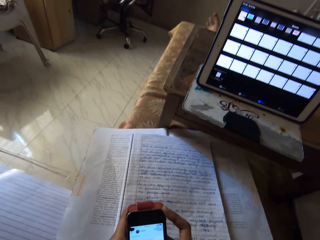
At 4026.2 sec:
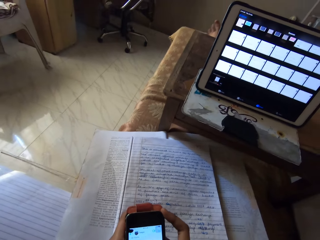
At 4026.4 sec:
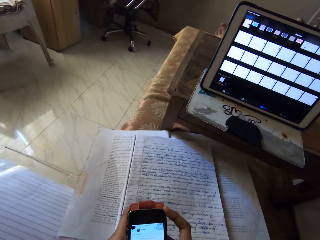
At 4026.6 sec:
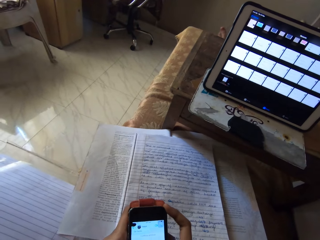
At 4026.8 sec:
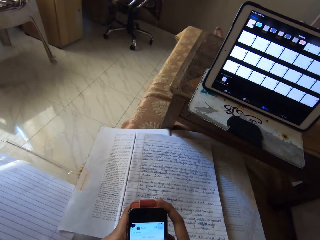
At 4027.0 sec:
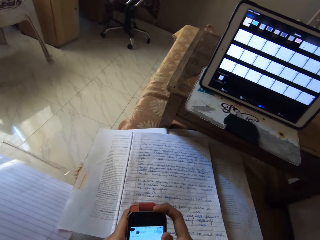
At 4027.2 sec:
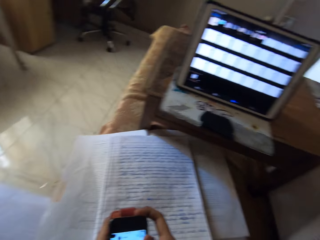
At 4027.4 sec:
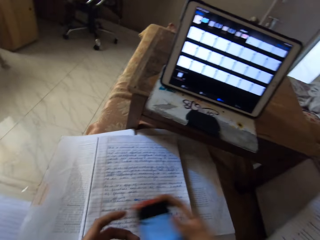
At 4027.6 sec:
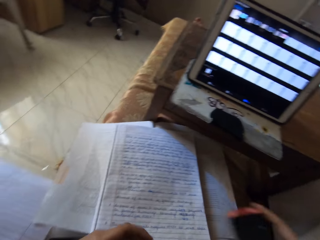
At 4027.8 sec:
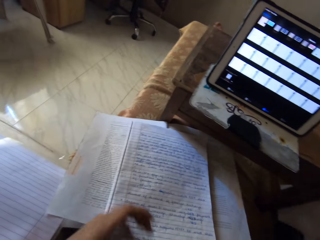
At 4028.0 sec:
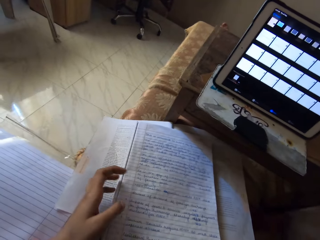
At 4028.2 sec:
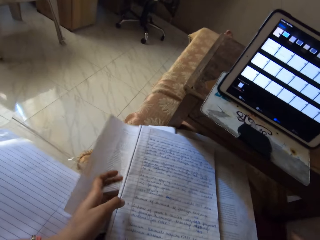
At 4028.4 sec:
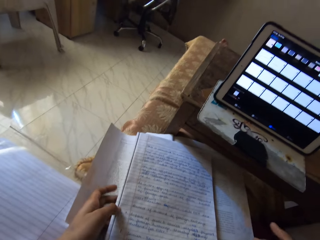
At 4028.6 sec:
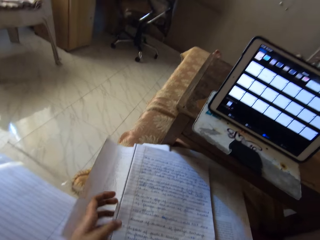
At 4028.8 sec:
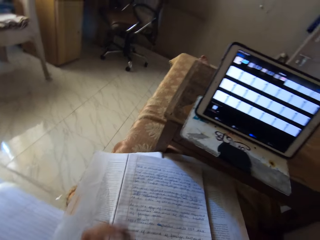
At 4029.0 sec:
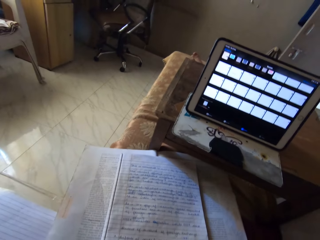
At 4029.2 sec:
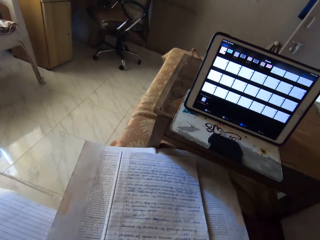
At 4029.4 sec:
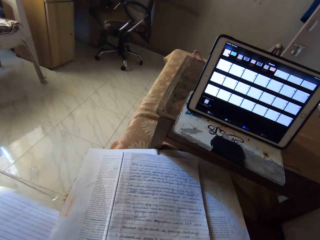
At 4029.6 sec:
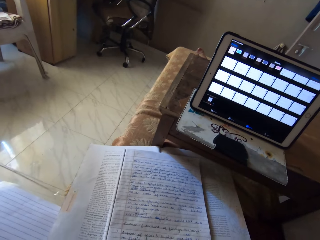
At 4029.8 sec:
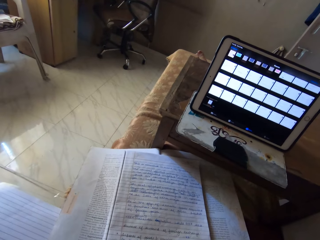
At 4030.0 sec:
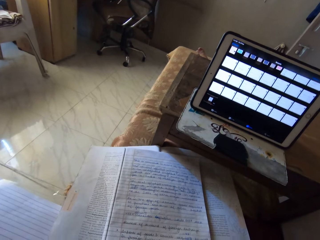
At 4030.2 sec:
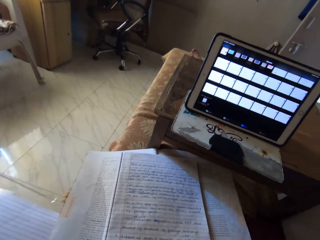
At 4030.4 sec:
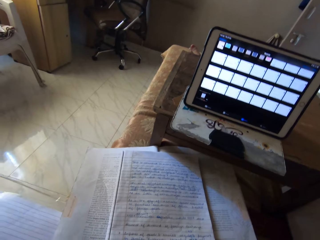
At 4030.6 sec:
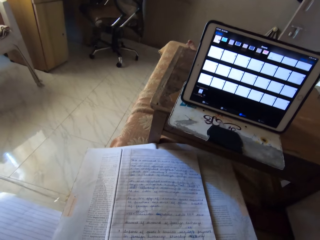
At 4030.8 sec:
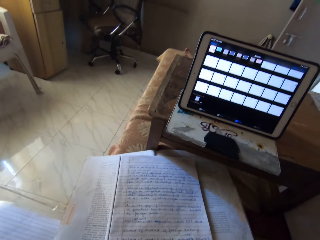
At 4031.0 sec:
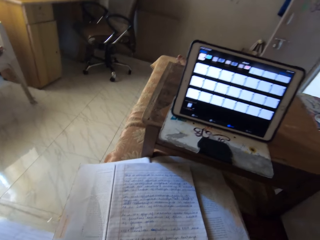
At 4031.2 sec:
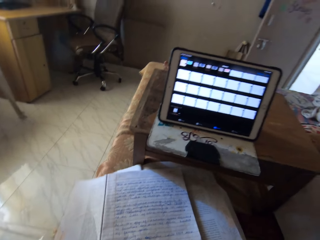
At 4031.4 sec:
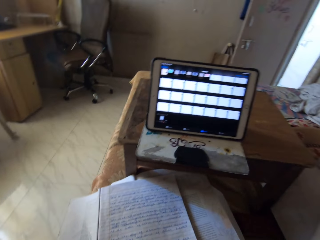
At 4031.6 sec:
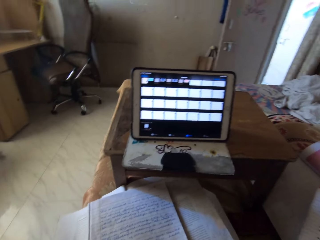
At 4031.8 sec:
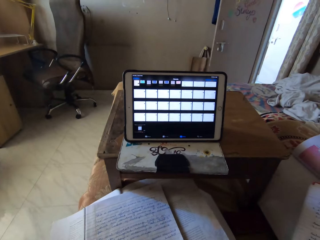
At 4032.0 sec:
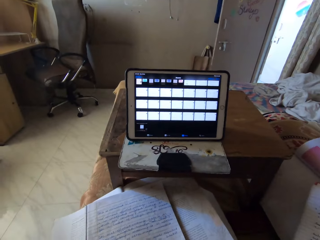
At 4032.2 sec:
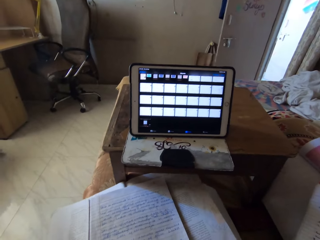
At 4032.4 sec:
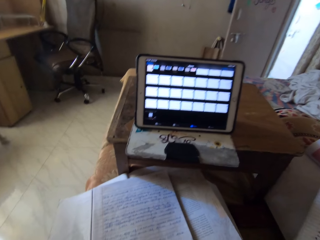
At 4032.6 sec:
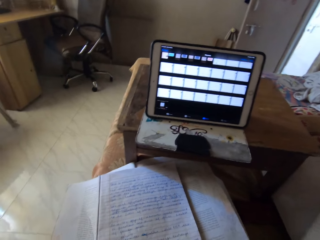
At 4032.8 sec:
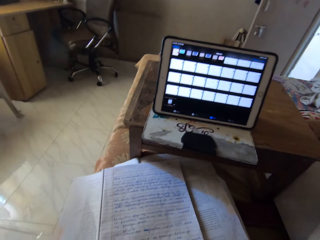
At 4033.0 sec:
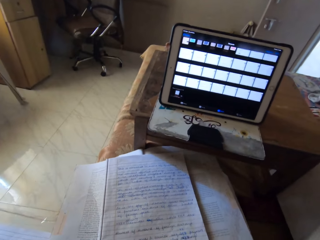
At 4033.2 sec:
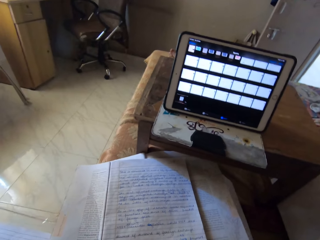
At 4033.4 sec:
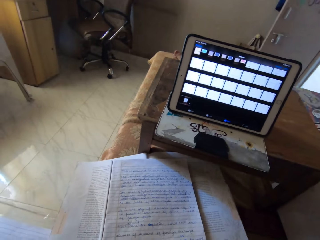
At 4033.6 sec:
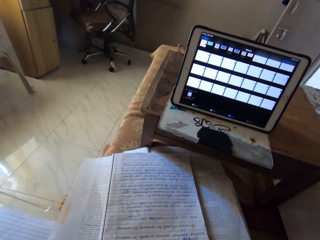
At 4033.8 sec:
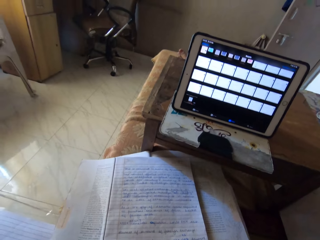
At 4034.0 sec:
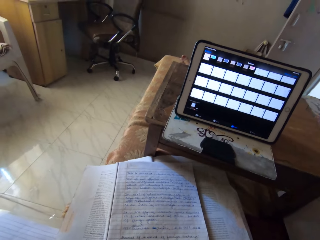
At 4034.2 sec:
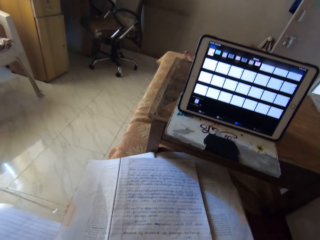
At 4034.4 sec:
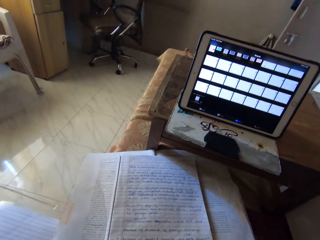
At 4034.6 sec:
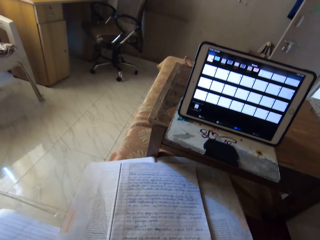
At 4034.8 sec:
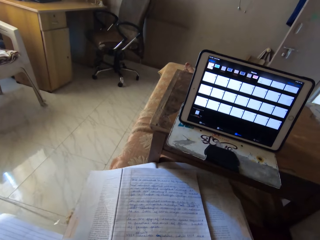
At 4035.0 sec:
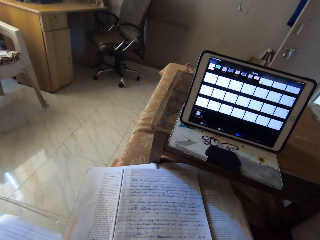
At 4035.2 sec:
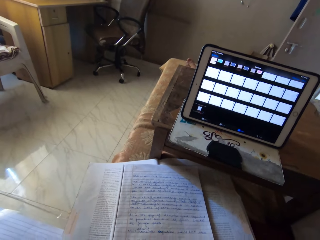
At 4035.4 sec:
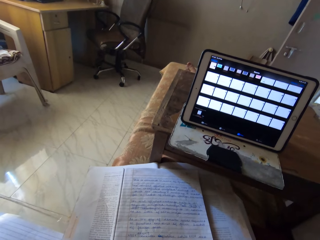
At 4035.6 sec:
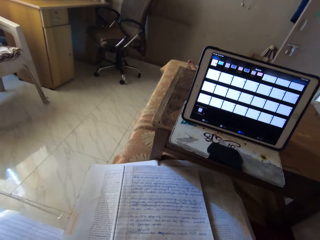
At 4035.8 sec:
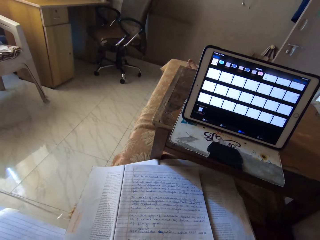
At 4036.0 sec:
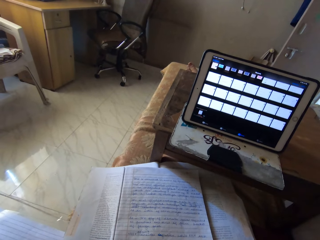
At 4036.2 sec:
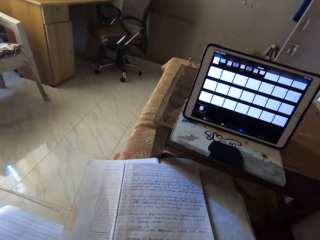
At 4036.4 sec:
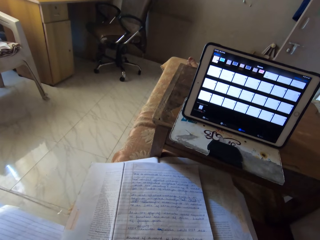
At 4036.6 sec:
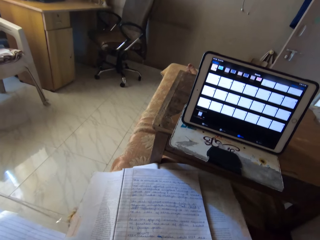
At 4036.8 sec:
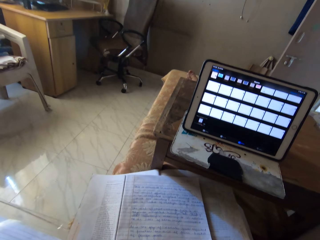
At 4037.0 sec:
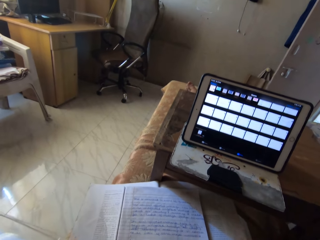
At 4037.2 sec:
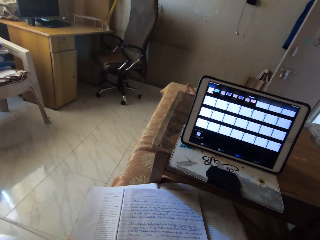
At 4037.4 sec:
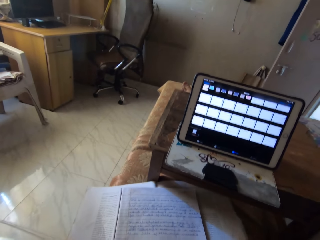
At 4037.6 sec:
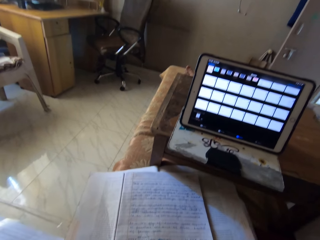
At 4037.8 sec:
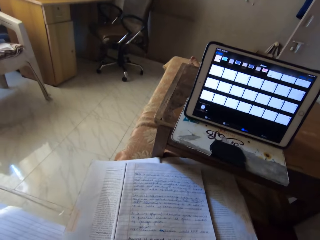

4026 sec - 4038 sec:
The camera wearer looks at the tablet. They put the mobile phone on the bed. They hold the book and read the book.

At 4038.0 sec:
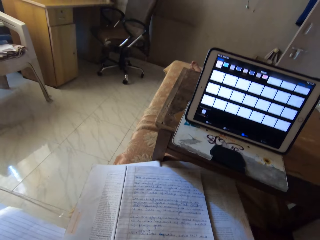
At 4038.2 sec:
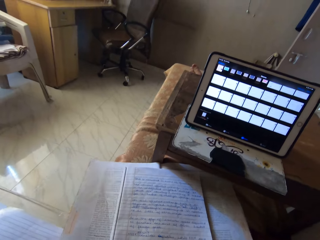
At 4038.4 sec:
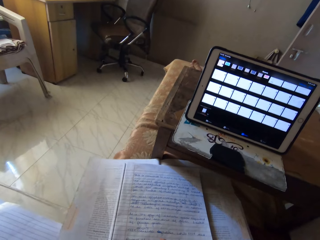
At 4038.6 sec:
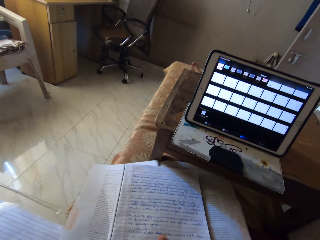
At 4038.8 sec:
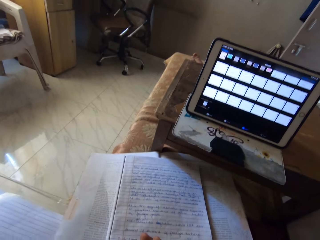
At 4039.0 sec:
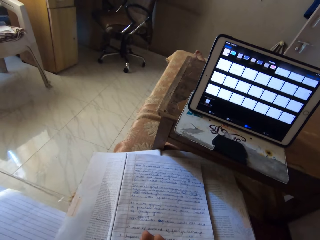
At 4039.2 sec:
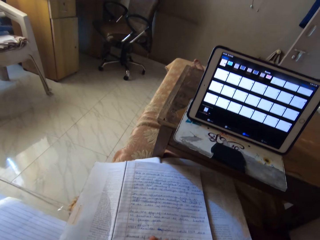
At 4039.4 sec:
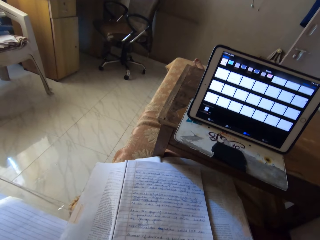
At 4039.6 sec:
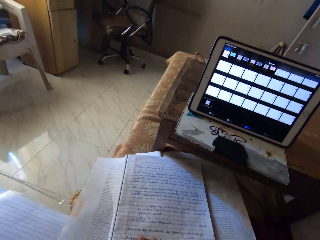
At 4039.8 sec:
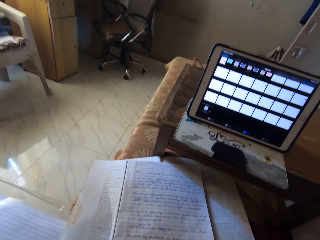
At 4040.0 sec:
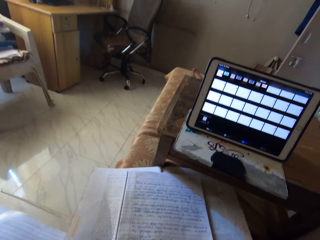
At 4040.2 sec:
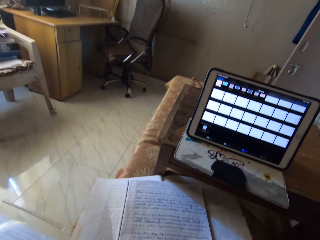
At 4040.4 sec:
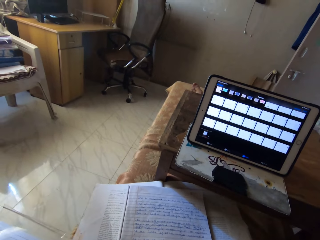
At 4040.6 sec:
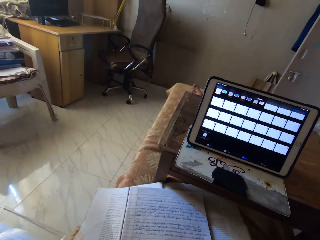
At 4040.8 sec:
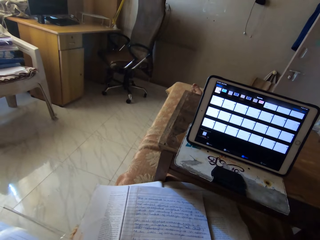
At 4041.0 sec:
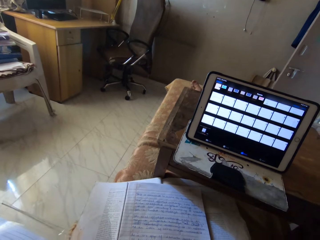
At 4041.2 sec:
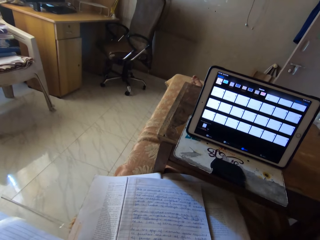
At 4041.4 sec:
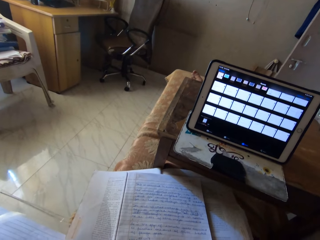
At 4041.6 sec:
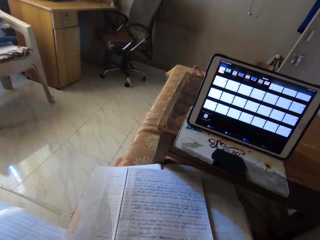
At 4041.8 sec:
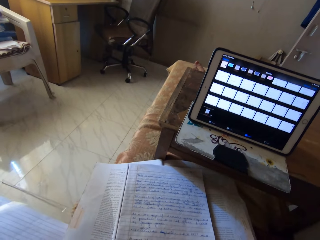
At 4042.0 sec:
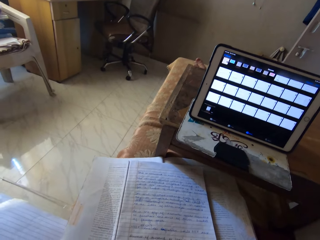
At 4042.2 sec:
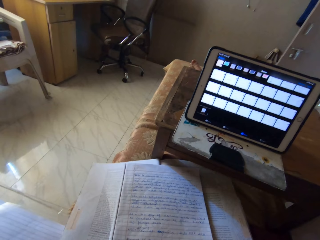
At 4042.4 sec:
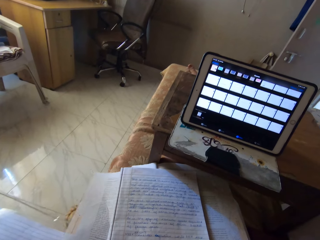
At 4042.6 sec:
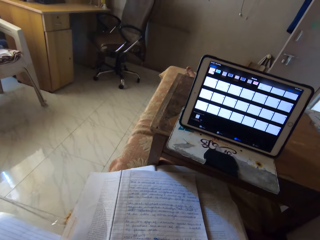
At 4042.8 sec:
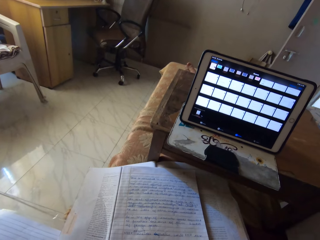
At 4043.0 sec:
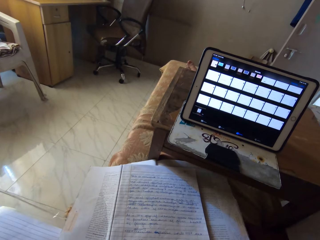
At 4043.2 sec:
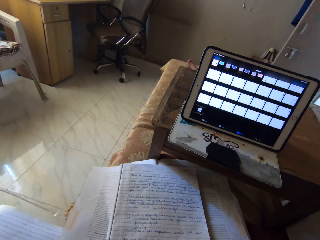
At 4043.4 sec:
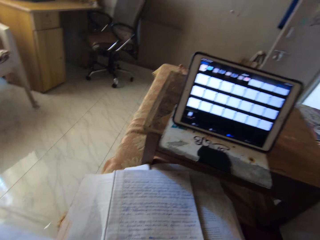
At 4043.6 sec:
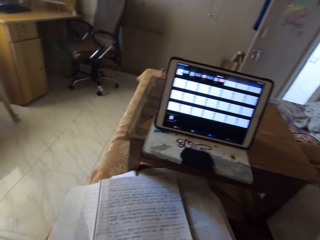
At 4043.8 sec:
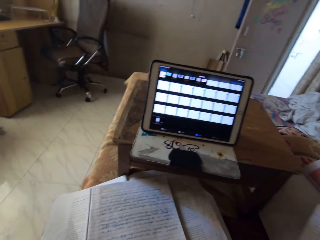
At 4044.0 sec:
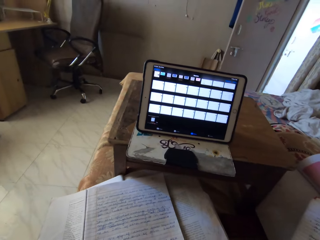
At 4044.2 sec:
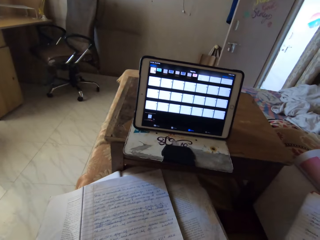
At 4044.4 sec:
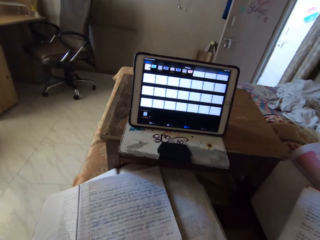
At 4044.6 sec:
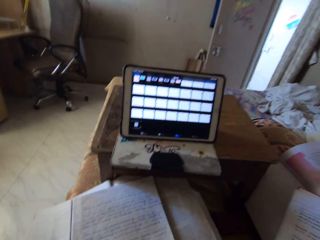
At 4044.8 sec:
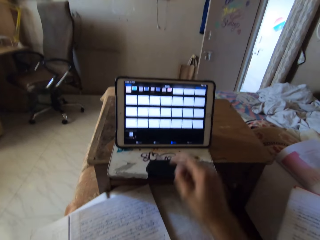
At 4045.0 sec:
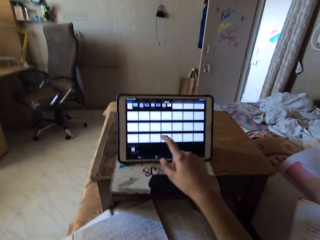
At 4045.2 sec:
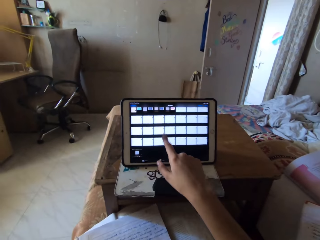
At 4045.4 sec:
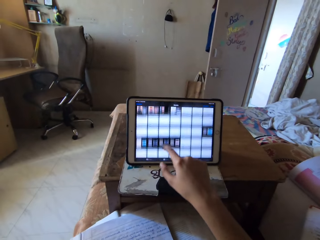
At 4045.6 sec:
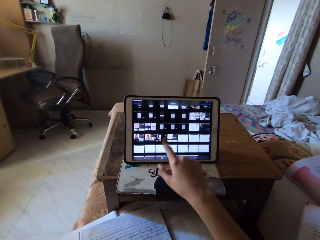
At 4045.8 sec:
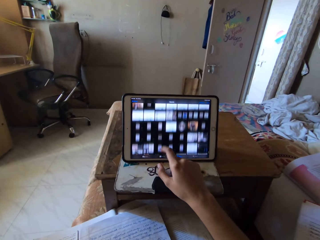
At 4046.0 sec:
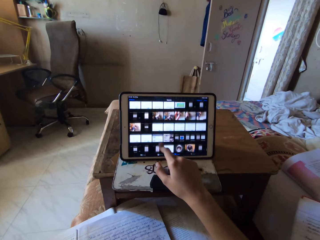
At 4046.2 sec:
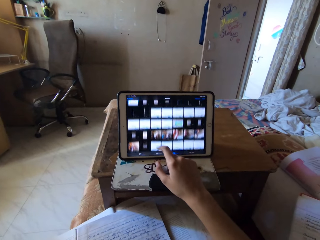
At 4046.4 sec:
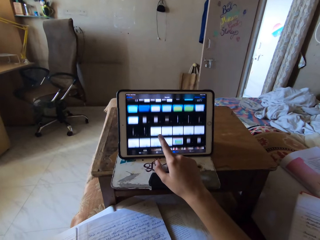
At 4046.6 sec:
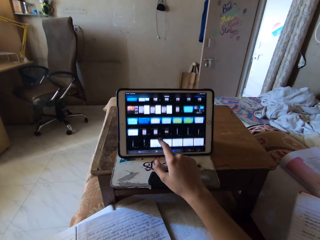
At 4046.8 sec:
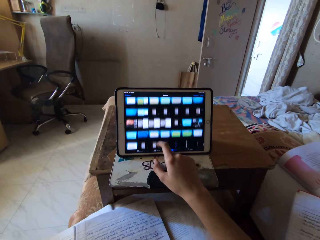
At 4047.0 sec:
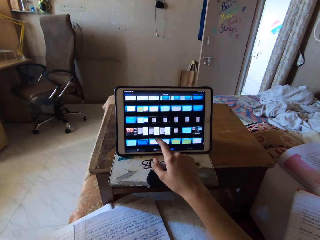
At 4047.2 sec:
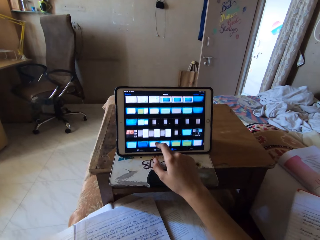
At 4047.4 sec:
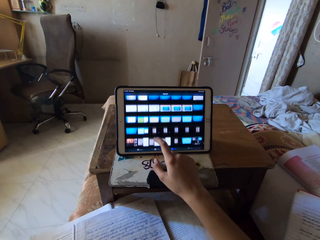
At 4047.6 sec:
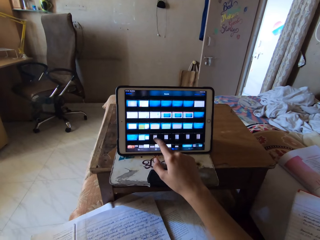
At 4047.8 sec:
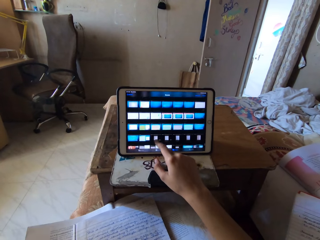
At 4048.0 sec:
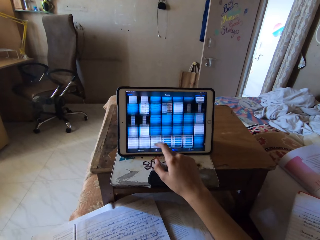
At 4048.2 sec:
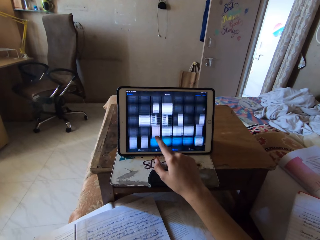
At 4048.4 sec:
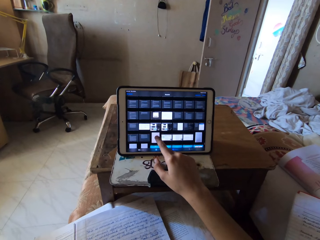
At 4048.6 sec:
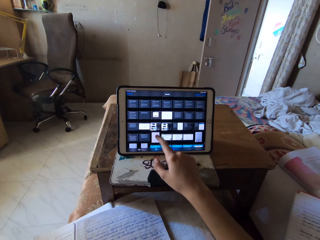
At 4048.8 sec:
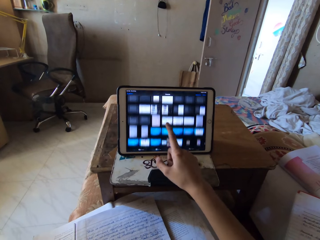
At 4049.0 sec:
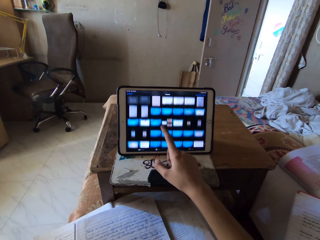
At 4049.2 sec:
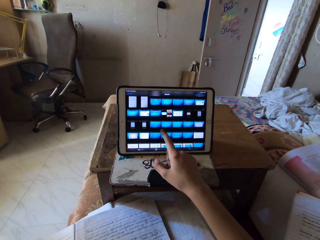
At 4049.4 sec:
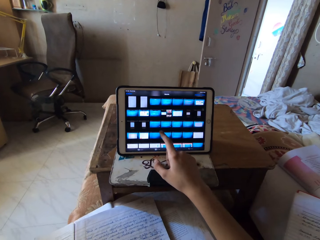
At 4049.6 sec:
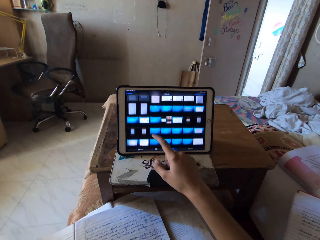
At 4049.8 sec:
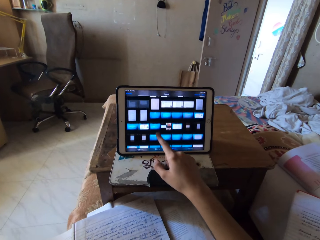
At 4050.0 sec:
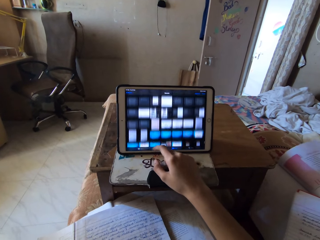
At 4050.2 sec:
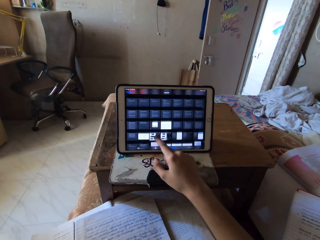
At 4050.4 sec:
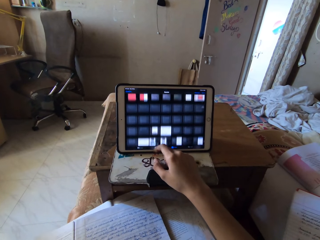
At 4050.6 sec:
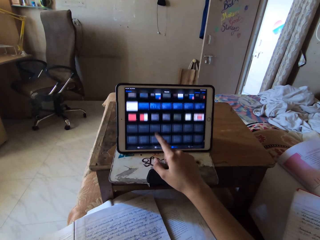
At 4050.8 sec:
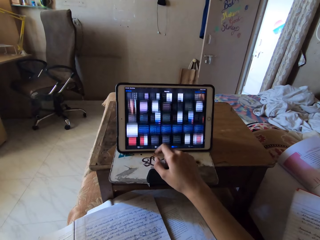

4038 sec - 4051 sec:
The camera wearer looks at the palmtop. They scroll the palmtop. They operate a tablet.
